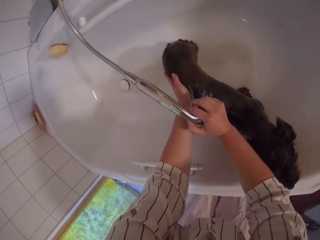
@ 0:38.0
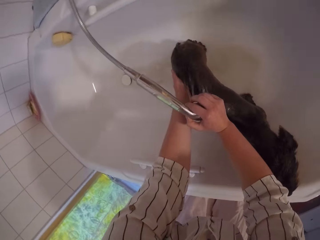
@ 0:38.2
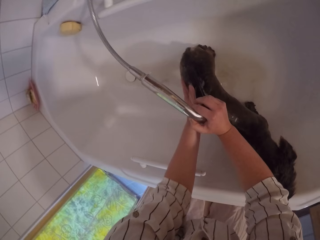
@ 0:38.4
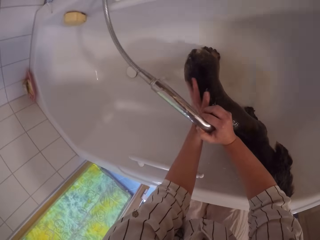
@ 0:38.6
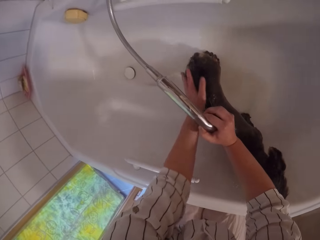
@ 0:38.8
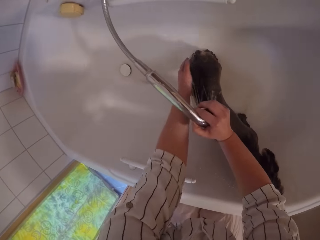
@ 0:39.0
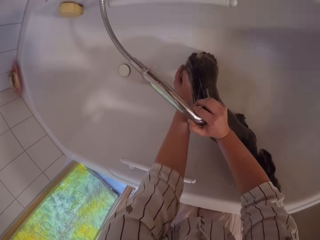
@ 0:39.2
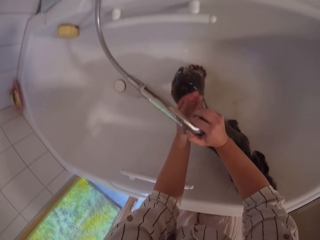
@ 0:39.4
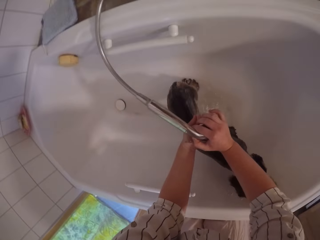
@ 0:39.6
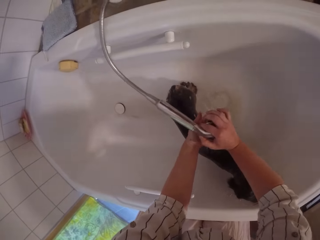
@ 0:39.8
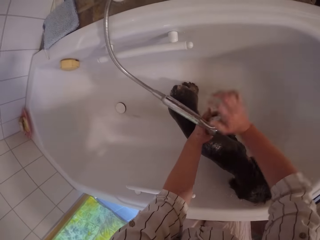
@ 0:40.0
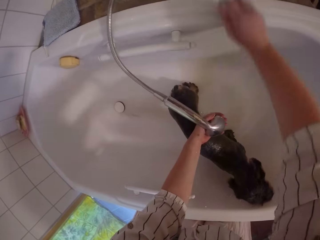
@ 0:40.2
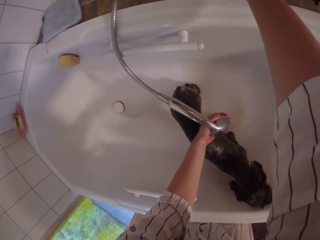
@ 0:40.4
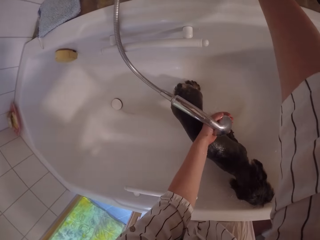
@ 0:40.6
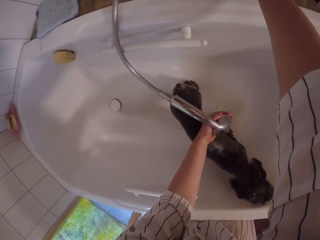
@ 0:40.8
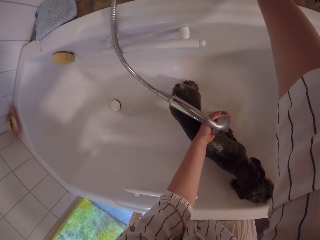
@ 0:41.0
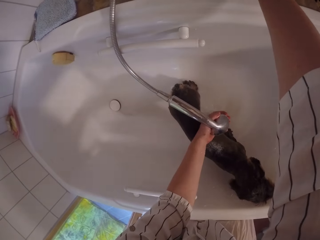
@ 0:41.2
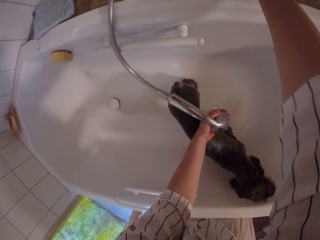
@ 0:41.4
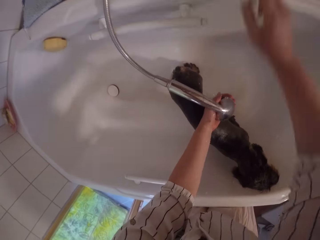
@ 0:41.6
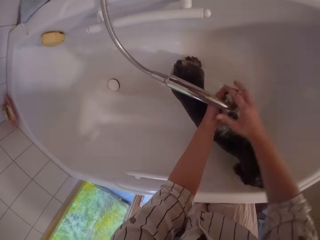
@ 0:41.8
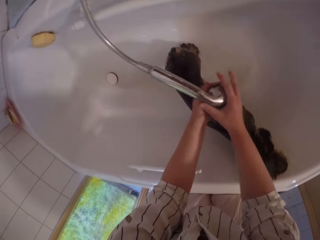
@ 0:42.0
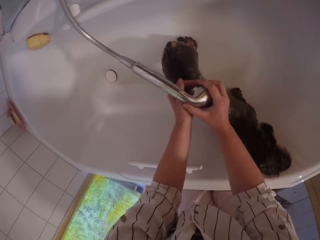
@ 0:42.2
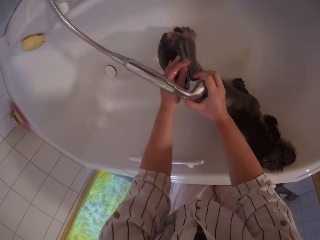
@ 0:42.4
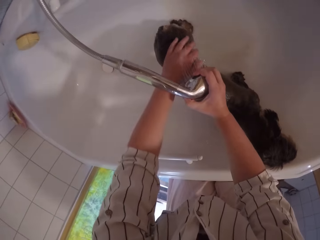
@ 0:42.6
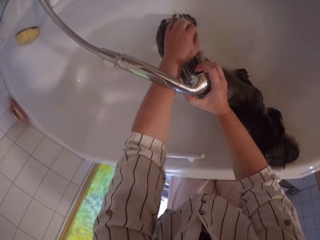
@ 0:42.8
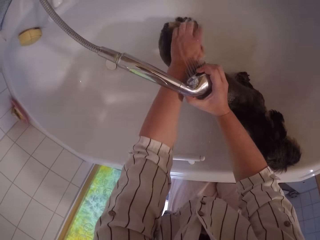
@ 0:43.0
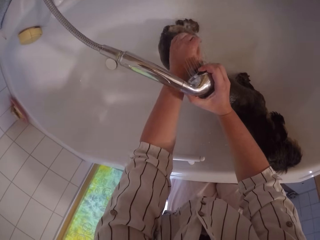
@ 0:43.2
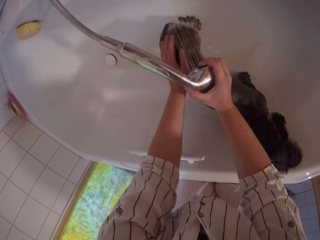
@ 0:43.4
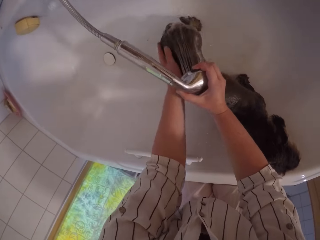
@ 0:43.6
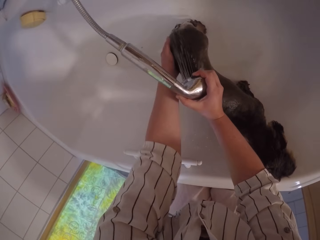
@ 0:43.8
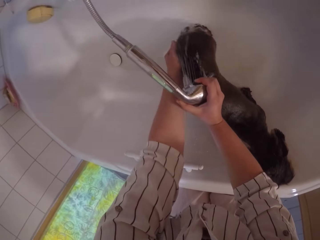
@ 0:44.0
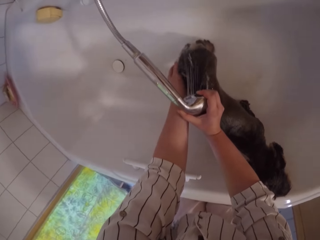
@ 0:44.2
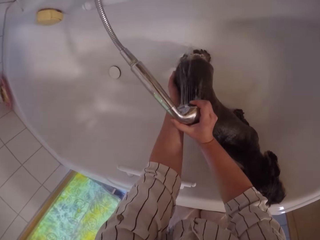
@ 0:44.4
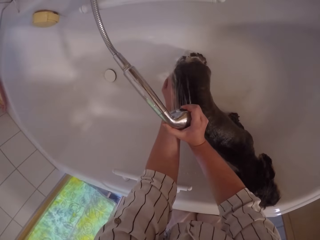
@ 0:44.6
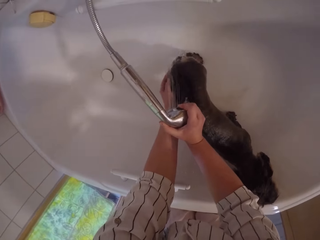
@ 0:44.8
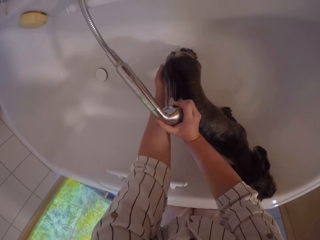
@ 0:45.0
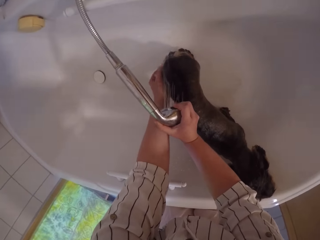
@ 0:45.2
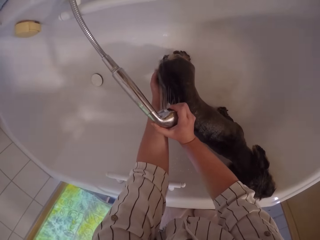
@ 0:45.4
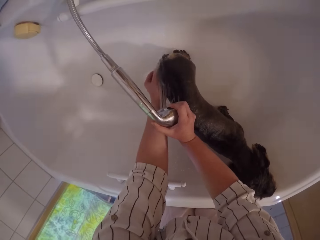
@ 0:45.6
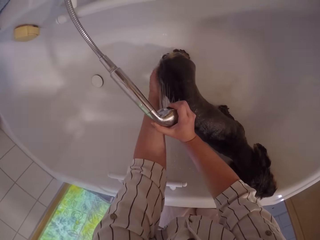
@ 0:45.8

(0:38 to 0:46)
The camera wearer stops washing the dog. They change handling of the handheld shower to the left hand. They do something. They adjust the pressure of the shower. They change handling of the handheld shower to the right hand. They bathe the puppy in the bath tub with the handheld shower.
